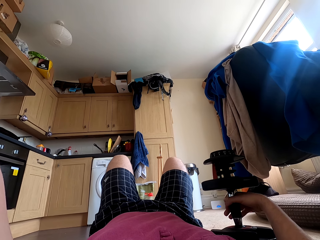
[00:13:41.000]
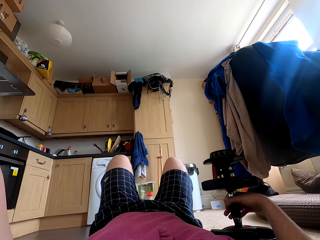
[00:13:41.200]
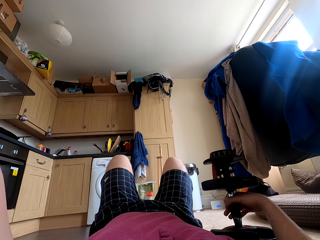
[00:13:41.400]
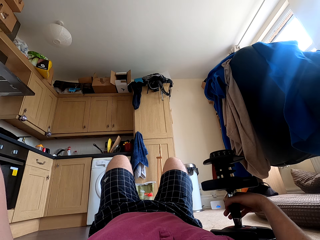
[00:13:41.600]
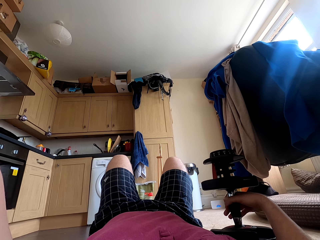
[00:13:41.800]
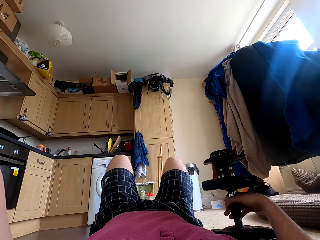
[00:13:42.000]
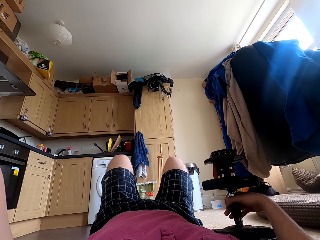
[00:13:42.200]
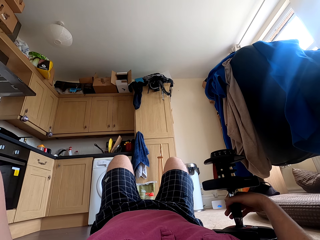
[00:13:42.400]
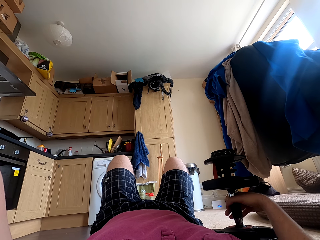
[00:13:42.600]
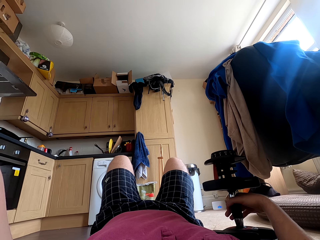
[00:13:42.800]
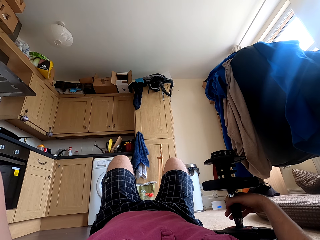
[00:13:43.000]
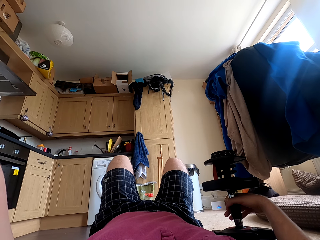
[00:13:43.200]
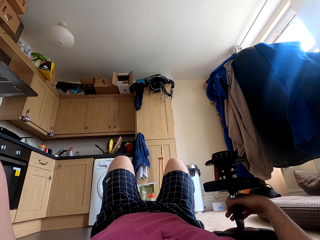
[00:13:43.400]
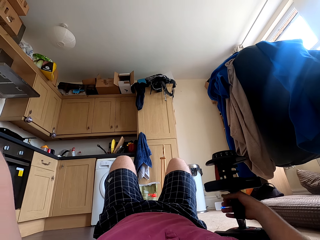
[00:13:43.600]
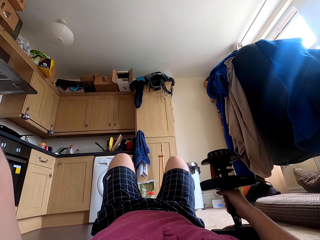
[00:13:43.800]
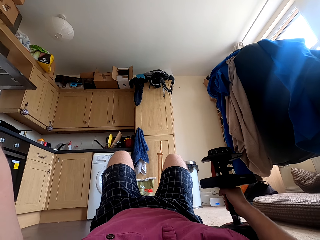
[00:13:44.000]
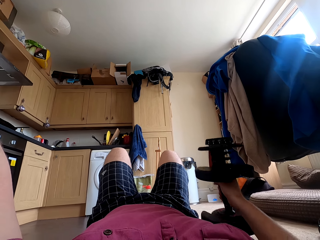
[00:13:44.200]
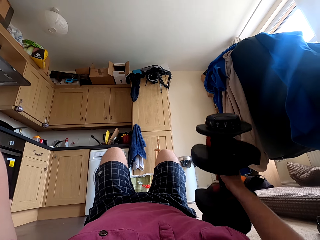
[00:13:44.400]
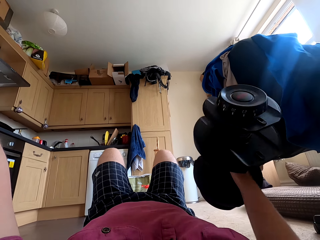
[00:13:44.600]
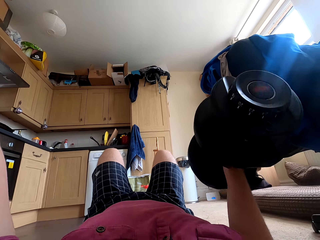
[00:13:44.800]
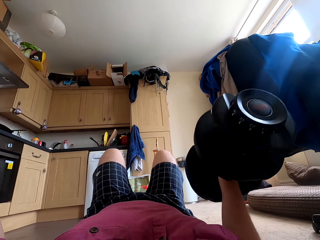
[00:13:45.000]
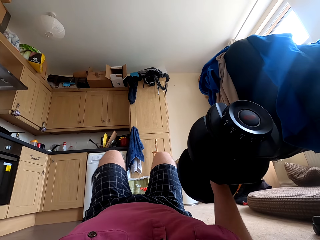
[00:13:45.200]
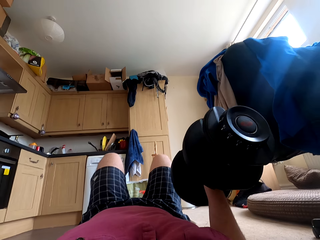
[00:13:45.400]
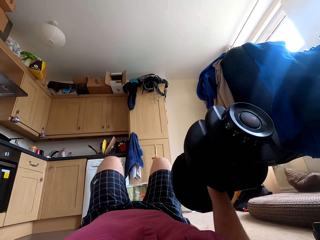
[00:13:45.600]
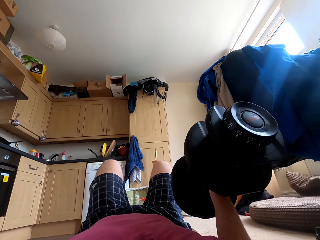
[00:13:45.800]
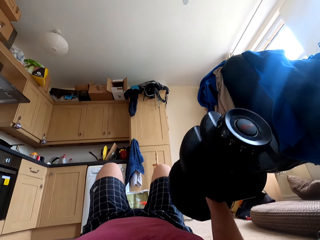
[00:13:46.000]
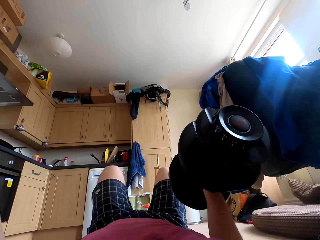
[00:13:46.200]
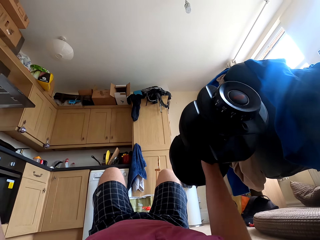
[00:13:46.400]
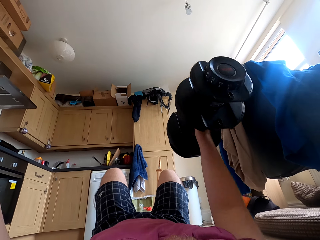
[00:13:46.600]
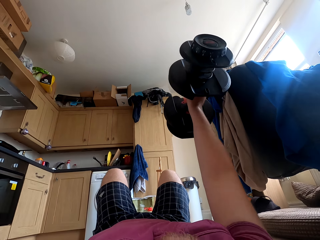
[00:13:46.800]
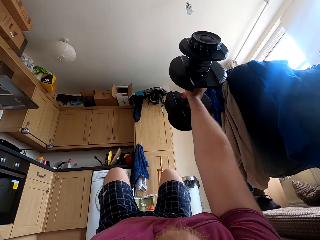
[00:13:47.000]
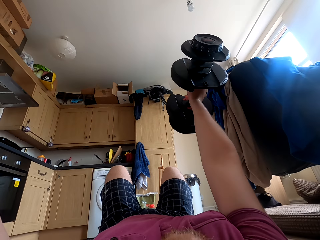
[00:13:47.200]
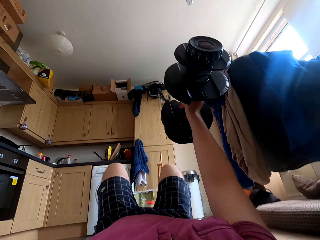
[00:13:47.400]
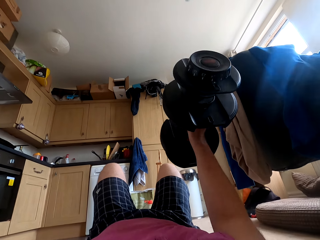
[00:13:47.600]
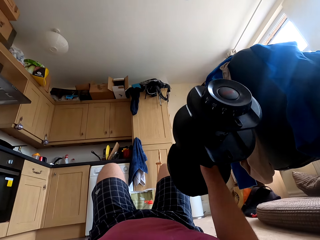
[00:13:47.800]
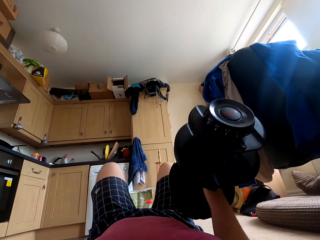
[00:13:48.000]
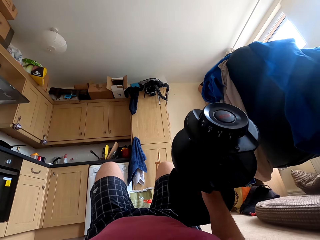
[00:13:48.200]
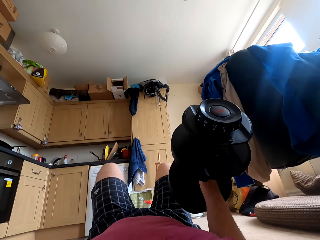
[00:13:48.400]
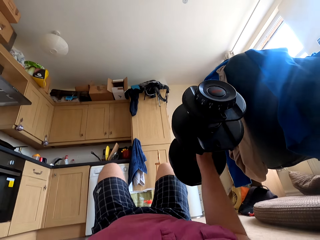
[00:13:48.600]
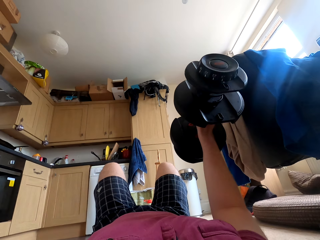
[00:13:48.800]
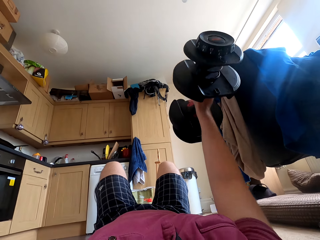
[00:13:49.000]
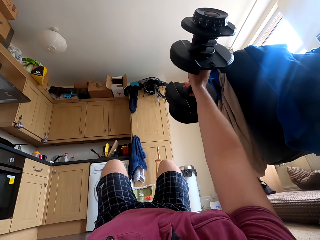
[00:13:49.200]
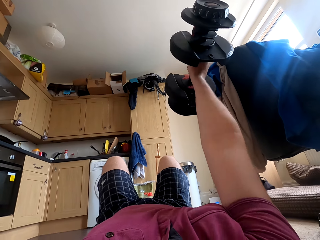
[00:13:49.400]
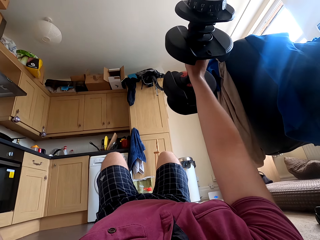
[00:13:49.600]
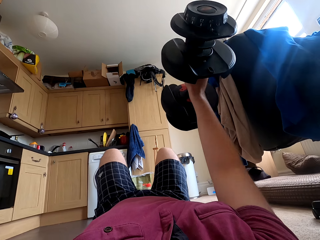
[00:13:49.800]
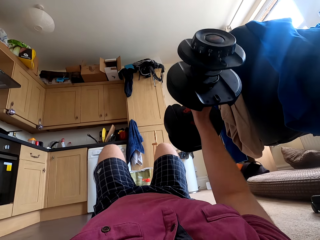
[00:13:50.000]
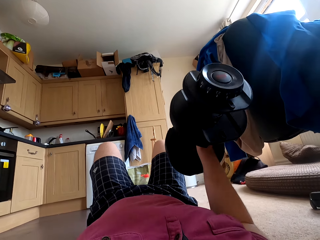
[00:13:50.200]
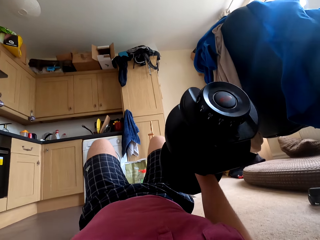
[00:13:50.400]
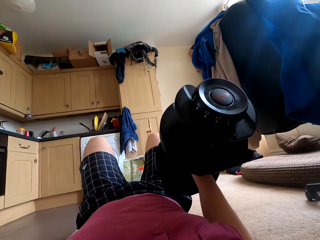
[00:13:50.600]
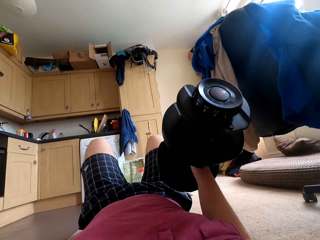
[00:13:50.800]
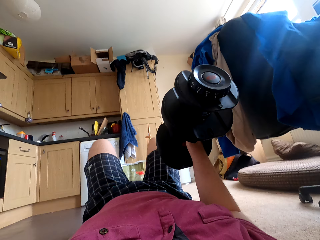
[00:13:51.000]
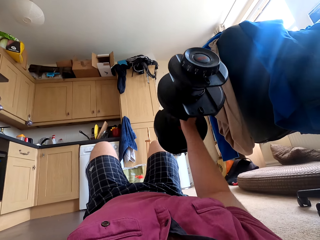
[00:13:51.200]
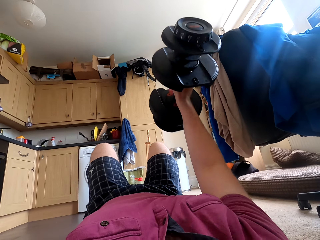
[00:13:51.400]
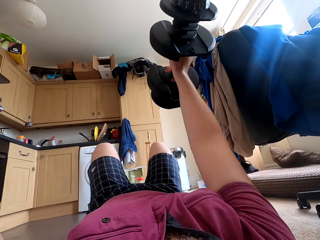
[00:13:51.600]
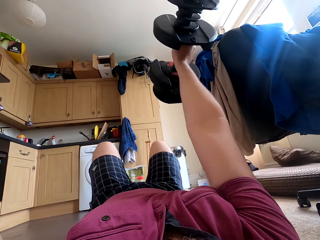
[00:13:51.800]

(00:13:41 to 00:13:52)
The camera wearer carries the dumbbells. They lift a dumbbell with the right hand.

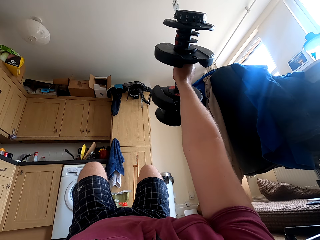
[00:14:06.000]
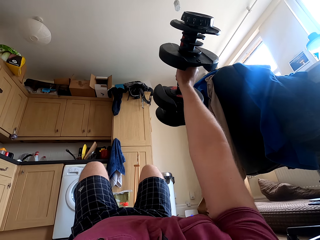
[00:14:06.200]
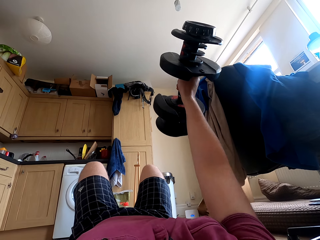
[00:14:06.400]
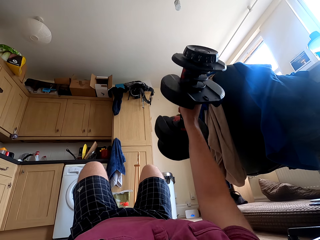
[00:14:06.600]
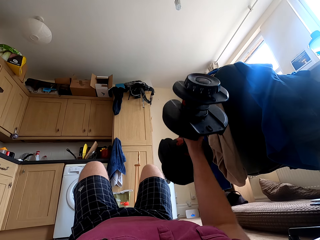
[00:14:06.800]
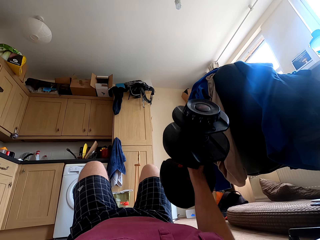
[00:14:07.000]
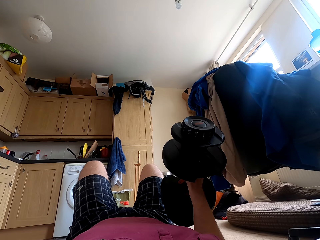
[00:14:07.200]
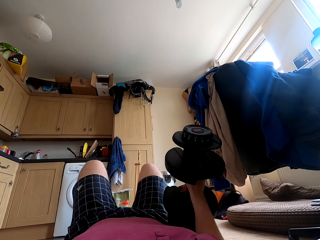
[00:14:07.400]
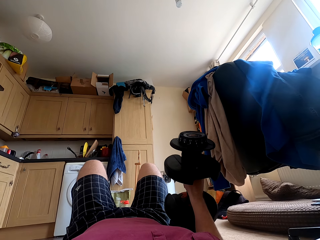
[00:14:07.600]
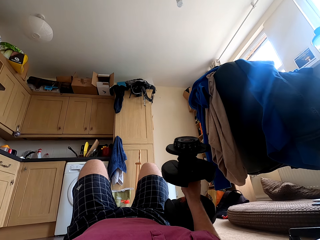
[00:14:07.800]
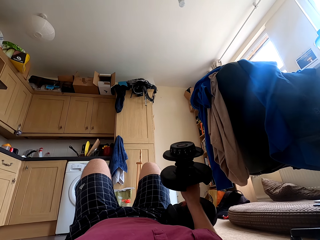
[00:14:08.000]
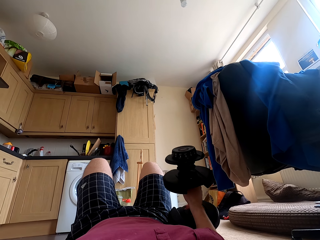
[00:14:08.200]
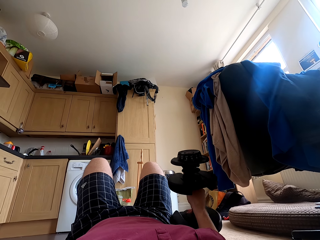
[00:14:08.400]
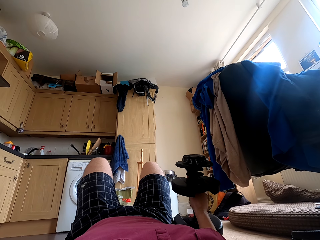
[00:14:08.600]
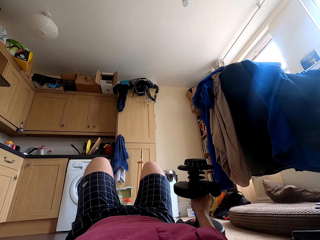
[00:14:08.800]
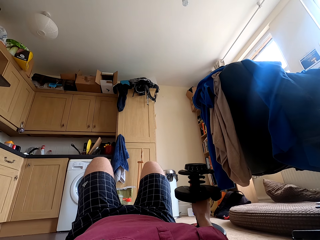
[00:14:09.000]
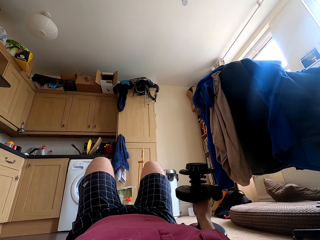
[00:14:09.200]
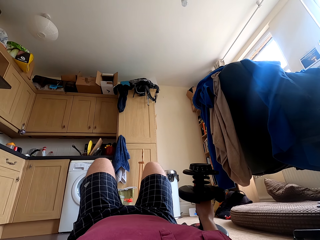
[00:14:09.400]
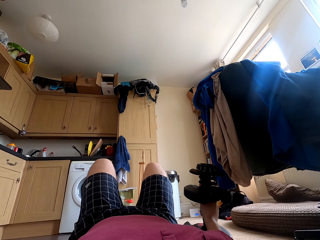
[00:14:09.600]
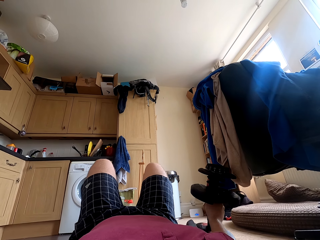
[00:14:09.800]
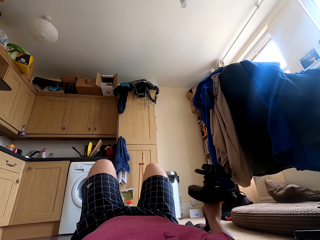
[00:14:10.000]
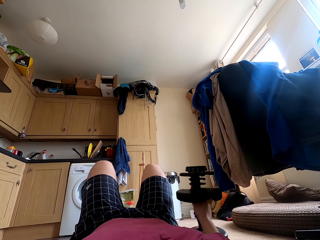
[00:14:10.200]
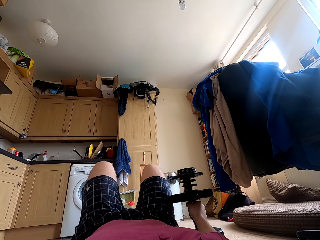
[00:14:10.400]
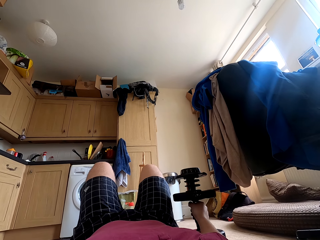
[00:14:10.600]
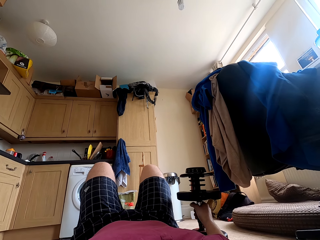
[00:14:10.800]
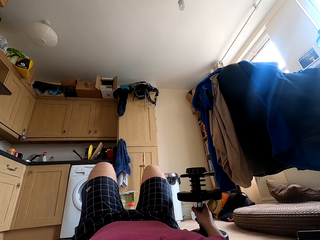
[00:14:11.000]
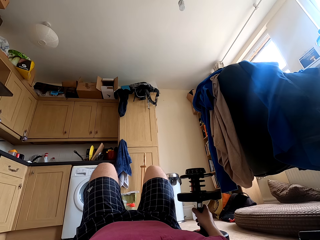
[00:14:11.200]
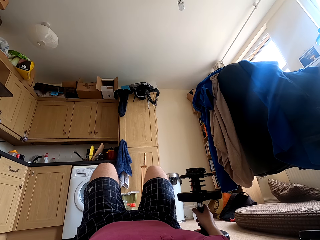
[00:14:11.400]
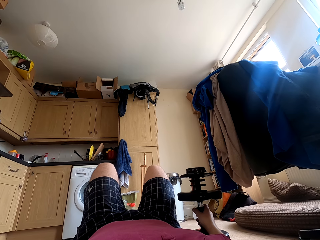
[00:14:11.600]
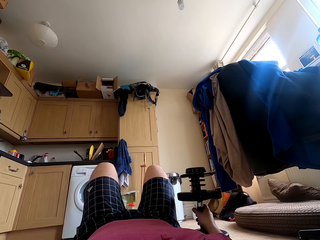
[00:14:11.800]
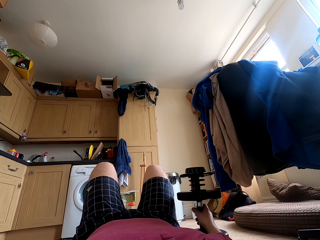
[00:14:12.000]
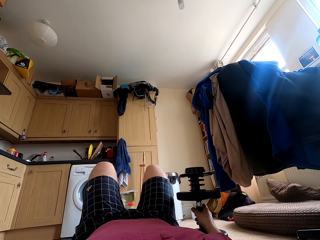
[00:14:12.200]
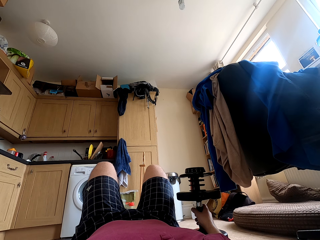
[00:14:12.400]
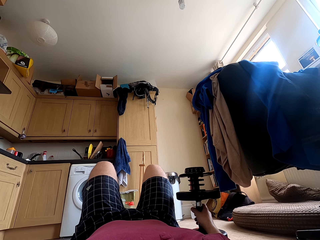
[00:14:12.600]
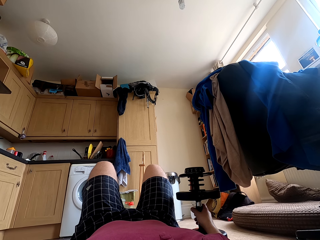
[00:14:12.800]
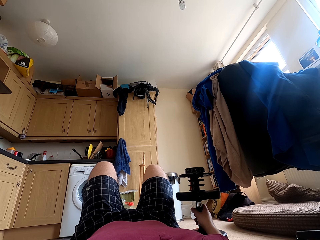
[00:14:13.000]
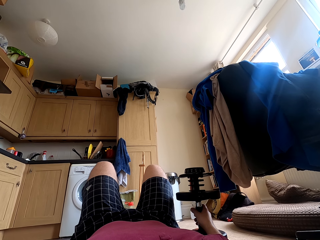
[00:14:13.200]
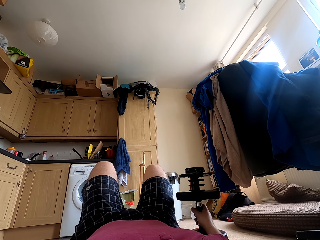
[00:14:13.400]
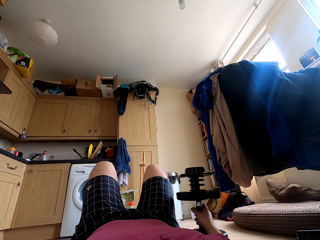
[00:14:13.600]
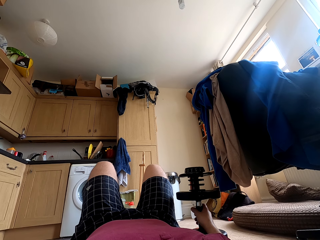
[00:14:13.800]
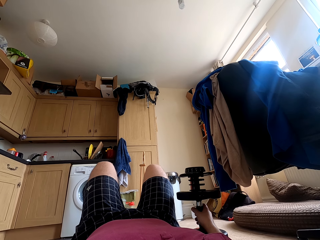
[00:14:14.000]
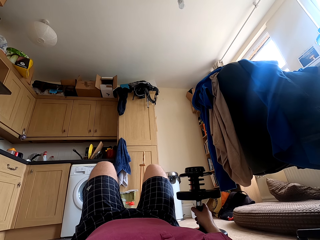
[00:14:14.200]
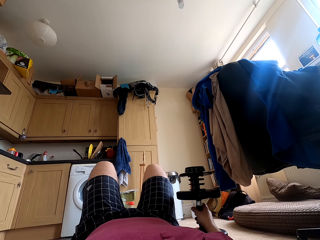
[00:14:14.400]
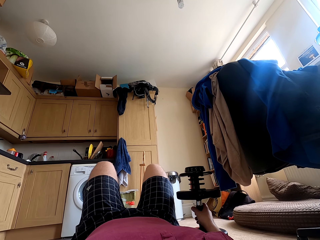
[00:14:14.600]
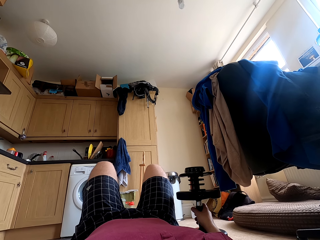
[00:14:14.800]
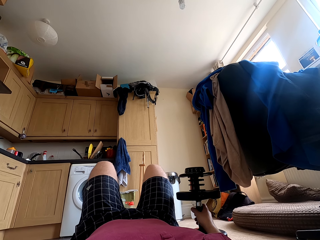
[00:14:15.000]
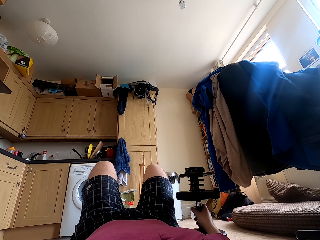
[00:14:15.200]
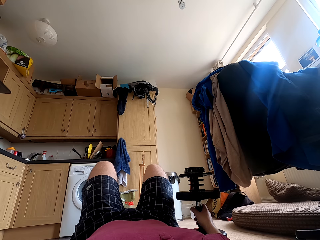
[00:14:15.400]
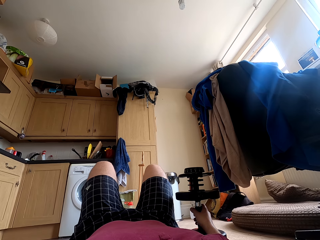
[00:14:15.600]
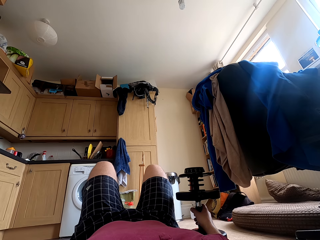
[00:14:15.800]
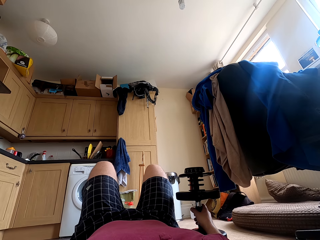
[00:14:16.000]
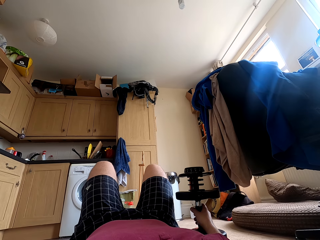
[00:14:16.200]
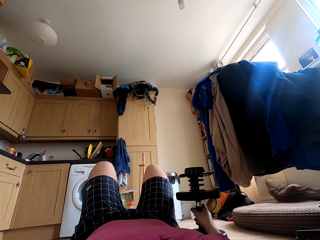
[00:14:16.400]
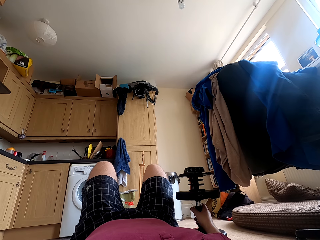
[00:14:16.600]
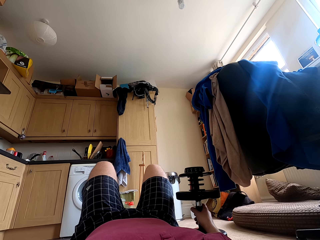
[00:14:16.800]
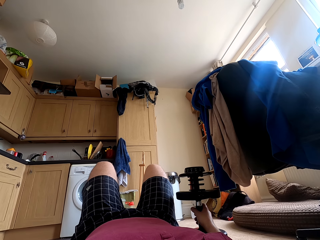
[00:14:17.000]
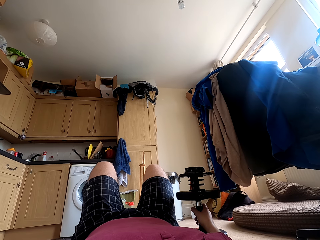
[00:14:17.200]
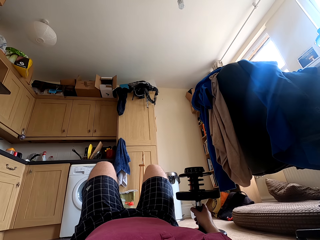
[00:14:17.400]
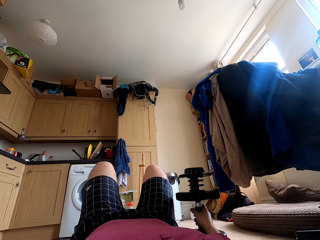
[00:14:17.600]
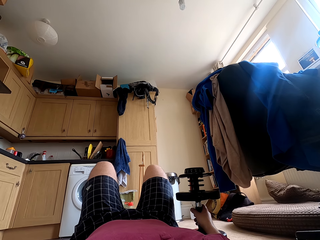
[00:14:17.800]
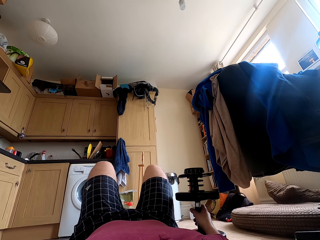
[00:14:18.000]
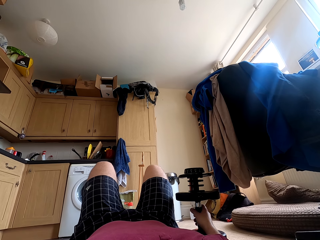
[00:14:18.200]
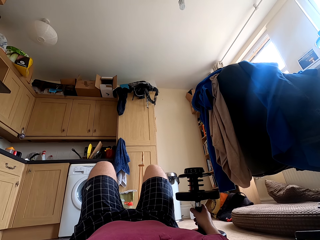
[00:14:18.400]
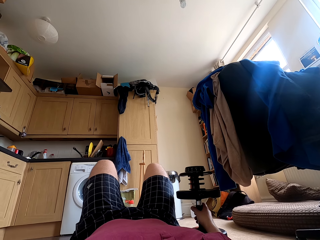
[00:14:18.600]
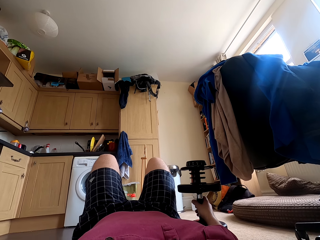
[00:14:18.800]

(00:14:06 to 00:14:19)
The camera wearer puts the dumbbell on the carpet. They stare at the cupboard.
